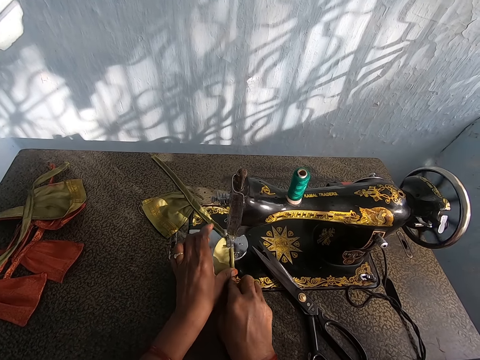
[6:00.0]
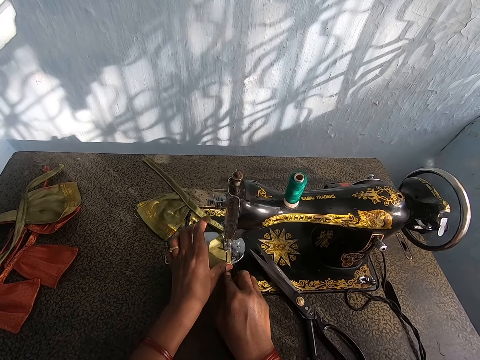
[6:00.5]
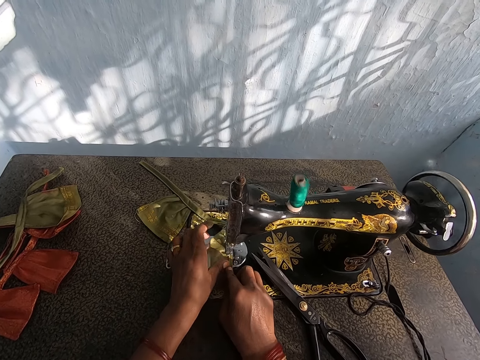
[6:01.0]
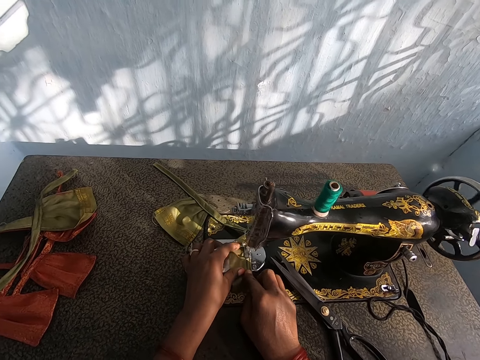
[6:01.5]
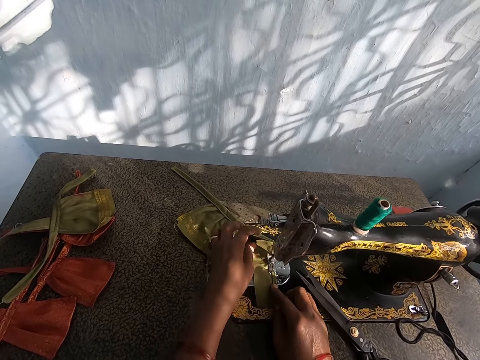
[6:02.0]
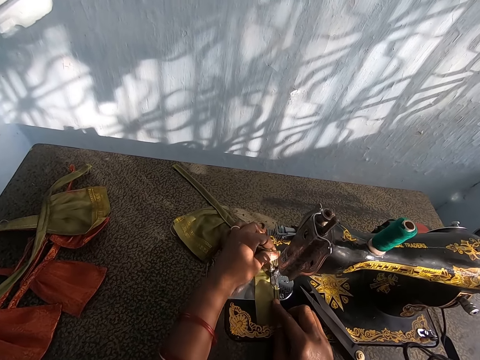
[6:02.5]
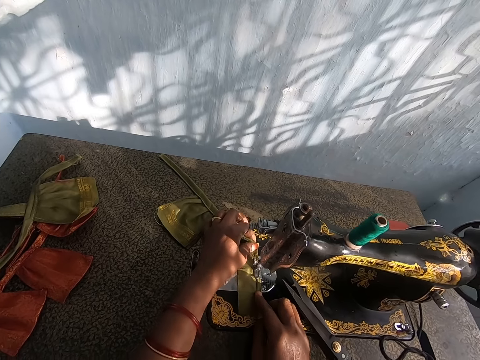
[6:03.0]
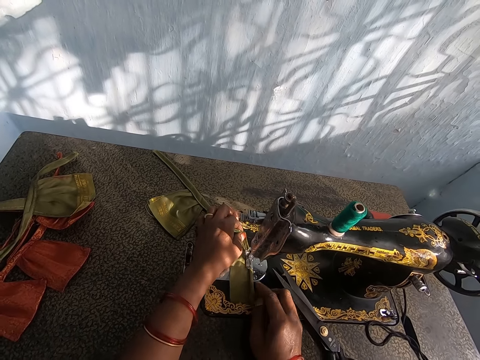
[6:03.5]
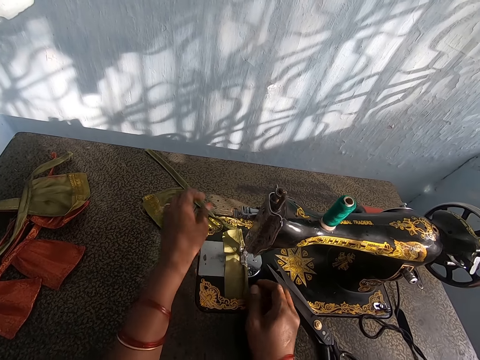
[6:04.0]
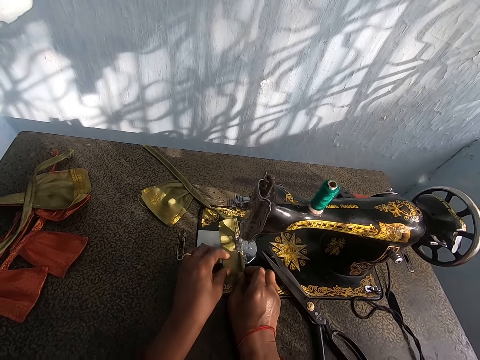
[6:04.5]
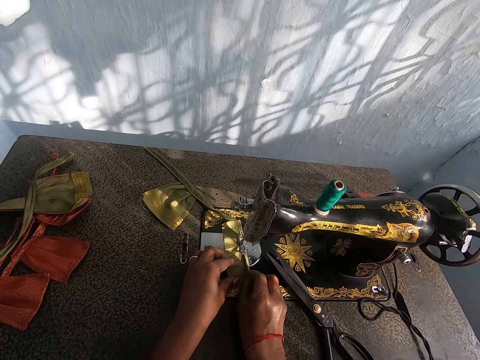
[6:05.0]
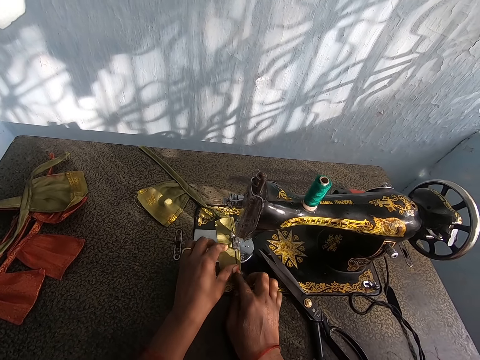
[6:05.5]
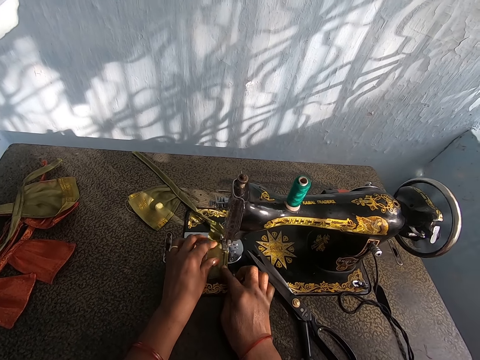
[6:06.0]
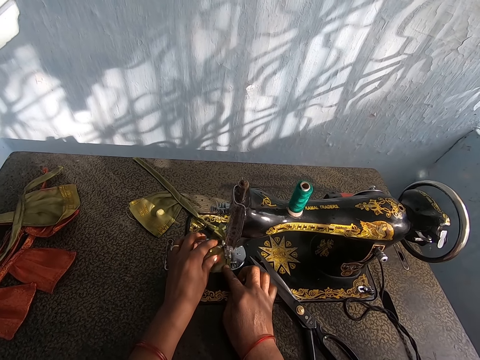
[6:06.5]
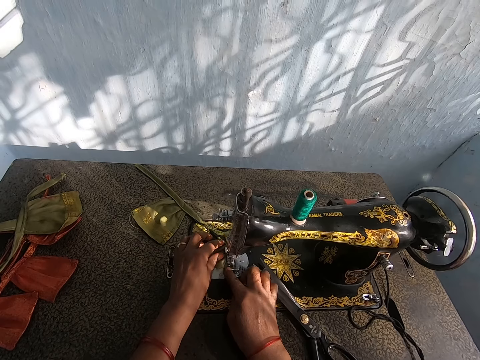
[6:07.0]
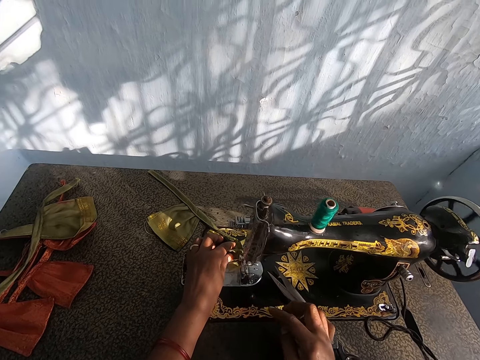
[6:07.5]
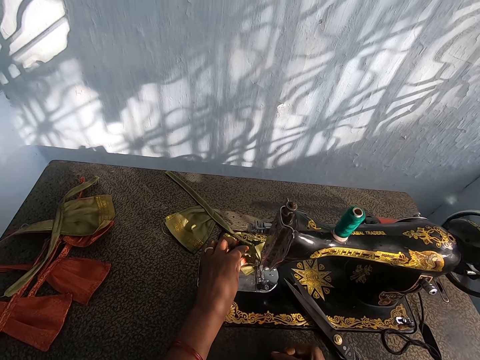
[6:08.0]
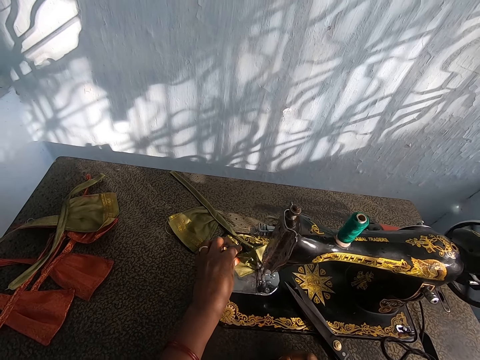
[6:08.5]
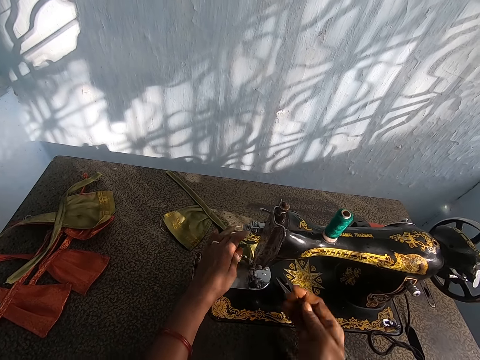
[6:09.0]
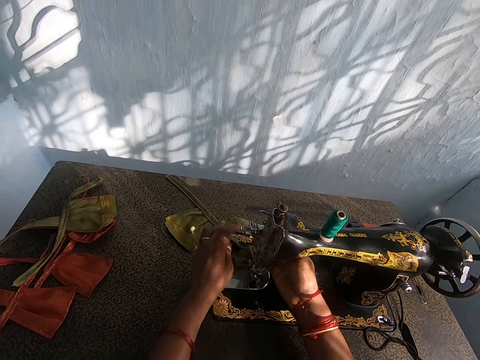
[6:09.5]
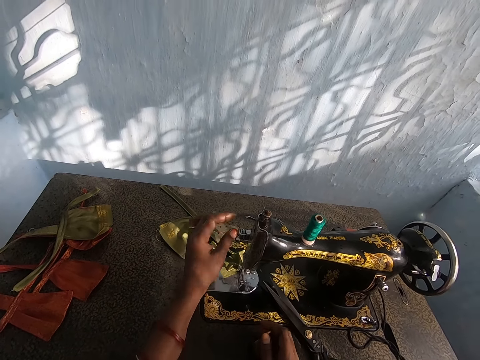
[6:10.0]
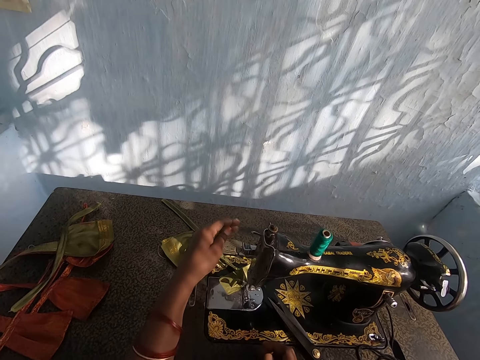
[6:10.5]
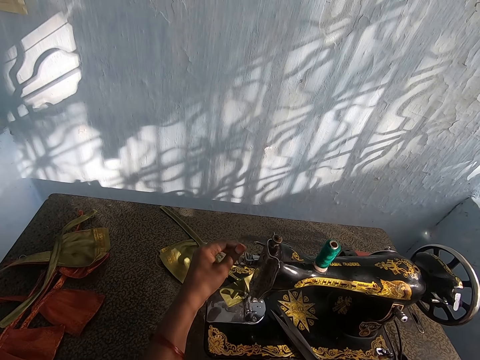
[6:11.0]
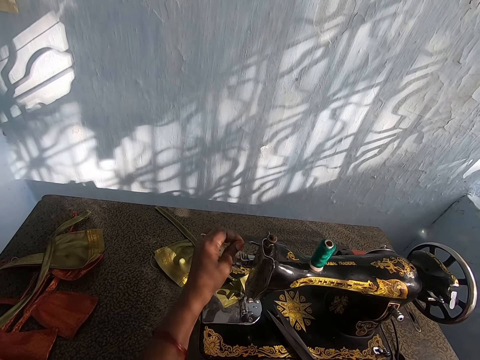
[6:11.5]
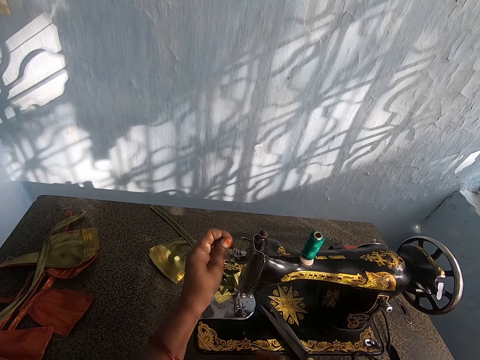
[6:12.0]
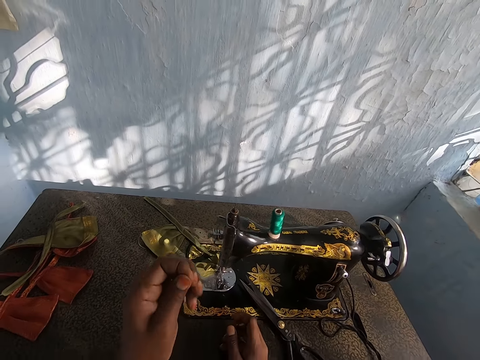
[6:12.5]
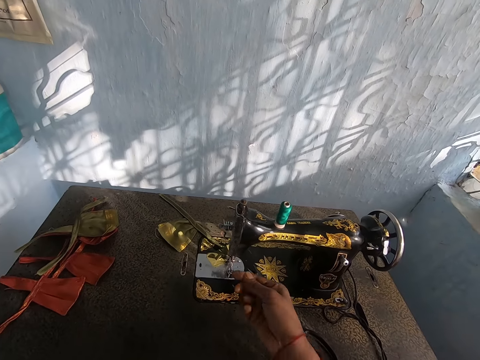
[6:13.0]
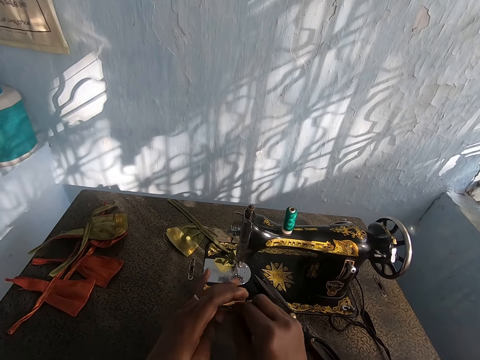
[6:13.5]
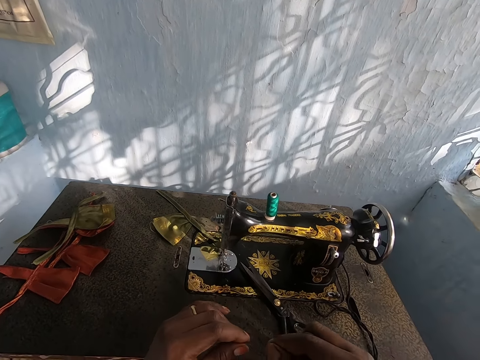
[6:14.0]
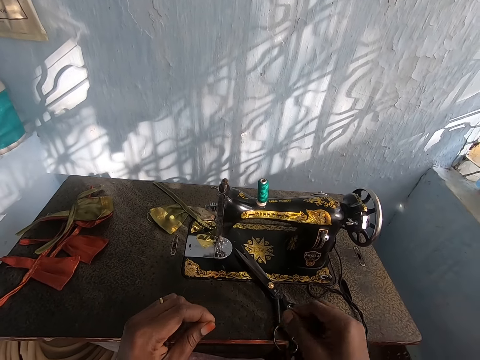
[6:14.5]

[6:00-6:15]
The camera wearer pulls a thread from the sewing machine with his left hand.

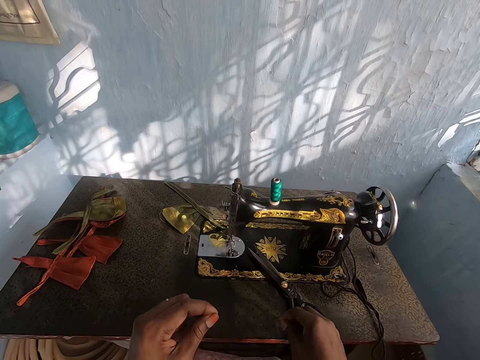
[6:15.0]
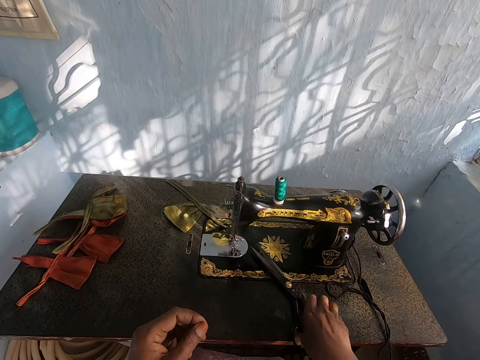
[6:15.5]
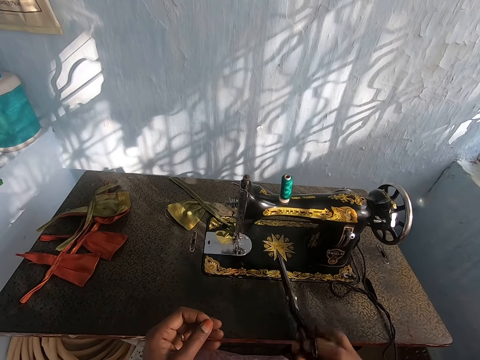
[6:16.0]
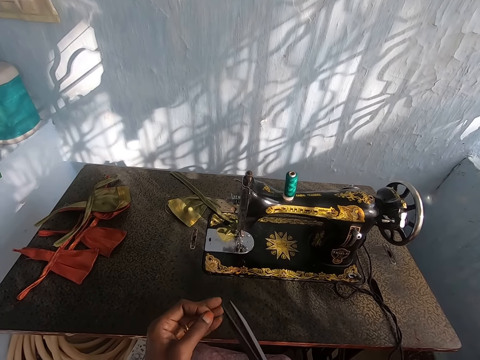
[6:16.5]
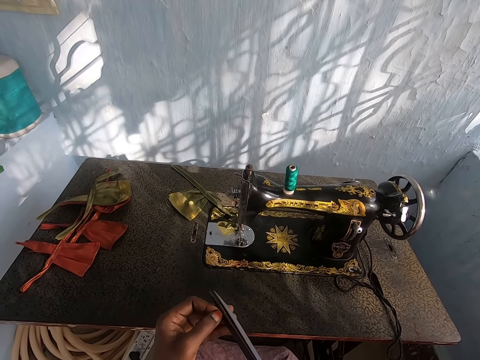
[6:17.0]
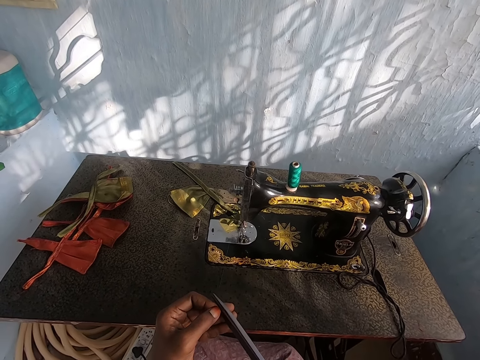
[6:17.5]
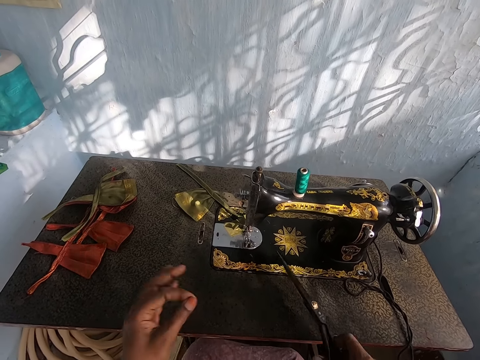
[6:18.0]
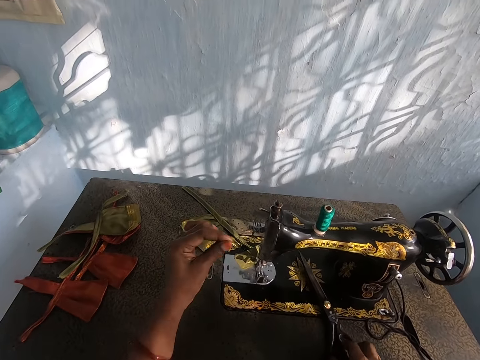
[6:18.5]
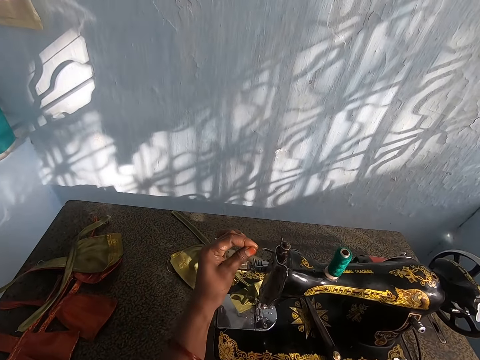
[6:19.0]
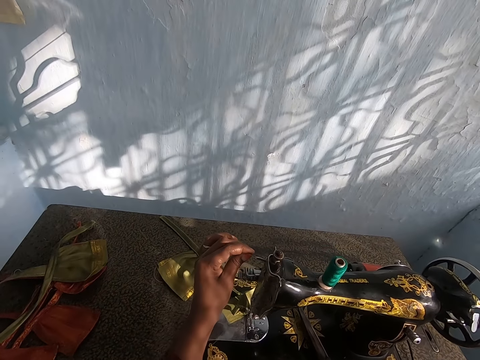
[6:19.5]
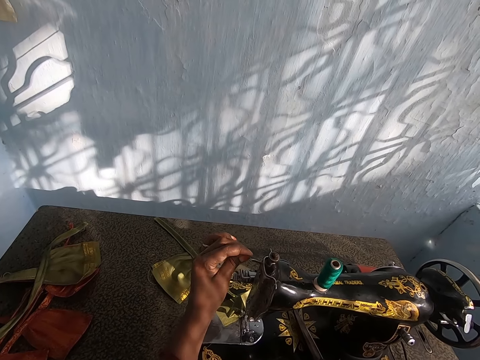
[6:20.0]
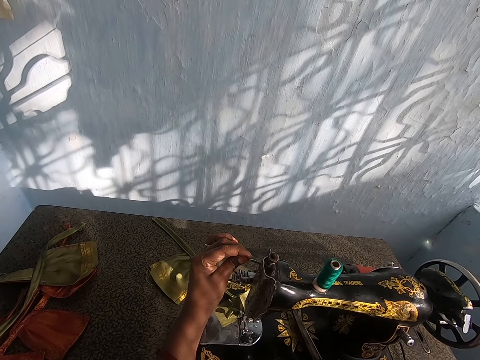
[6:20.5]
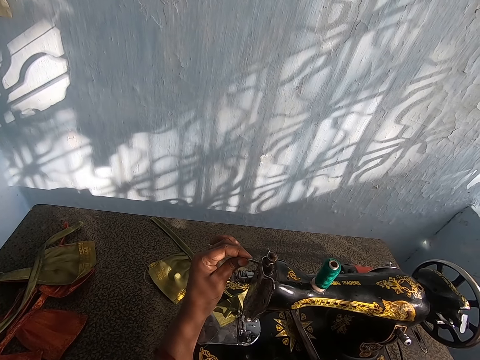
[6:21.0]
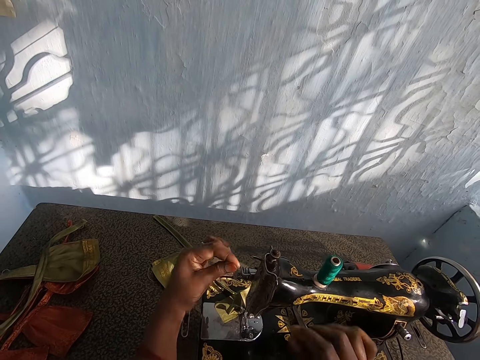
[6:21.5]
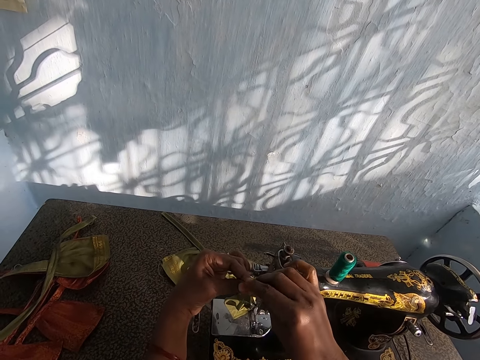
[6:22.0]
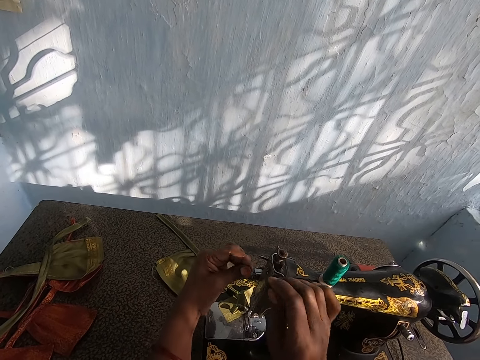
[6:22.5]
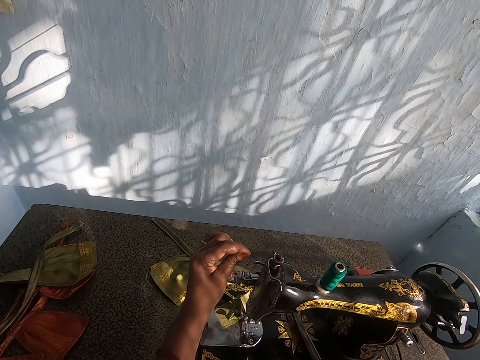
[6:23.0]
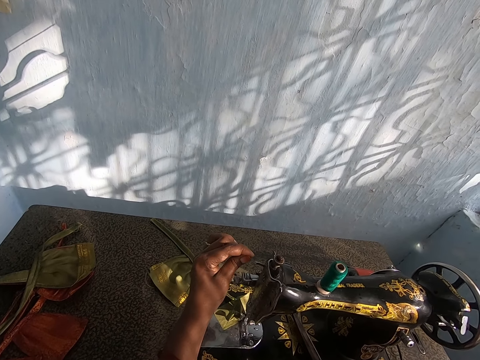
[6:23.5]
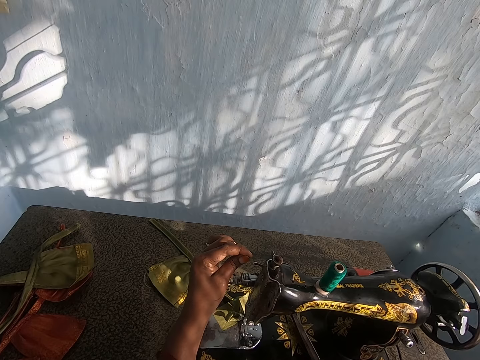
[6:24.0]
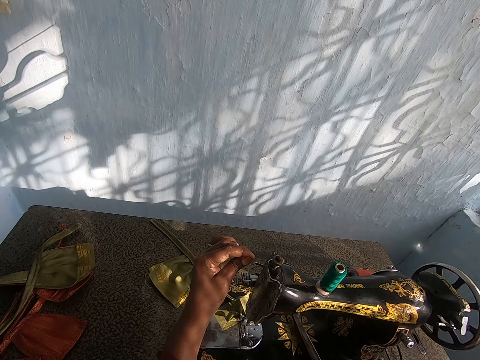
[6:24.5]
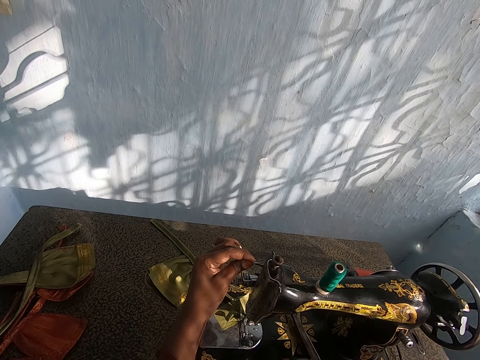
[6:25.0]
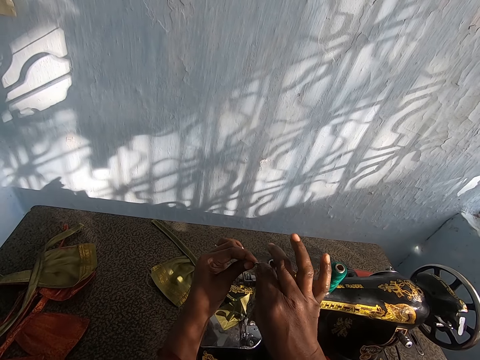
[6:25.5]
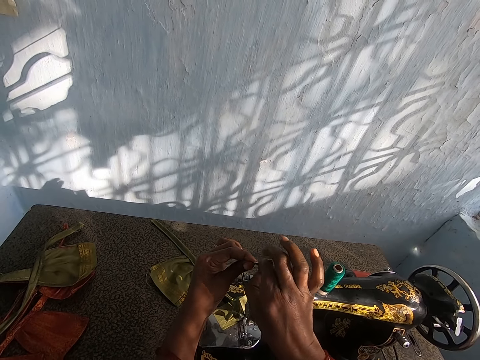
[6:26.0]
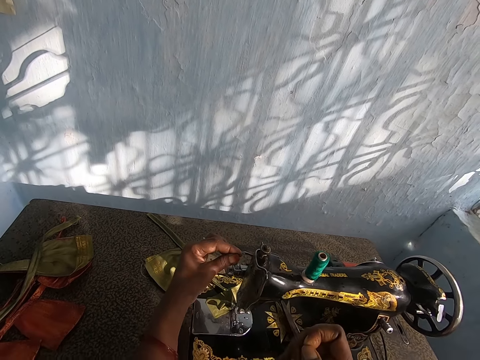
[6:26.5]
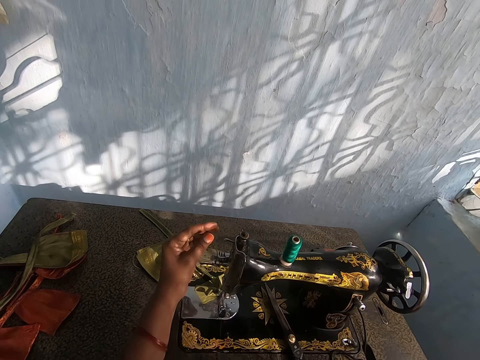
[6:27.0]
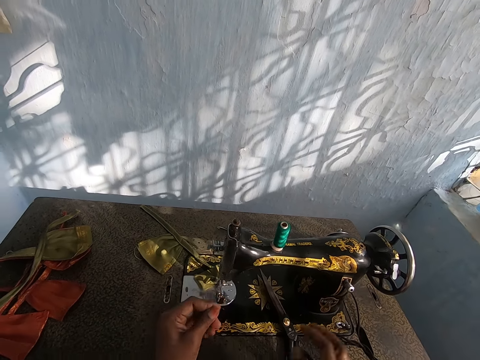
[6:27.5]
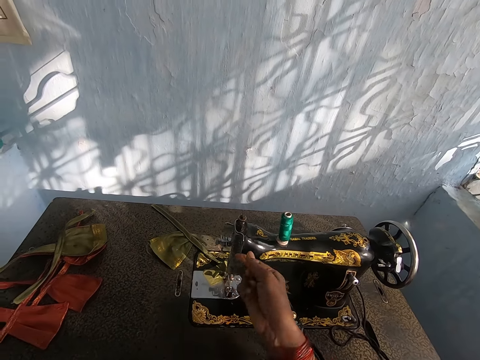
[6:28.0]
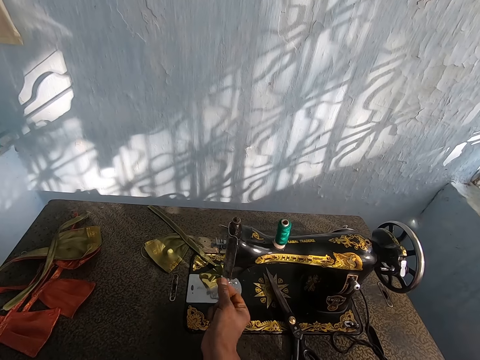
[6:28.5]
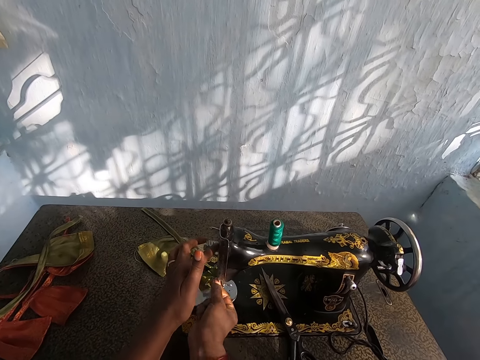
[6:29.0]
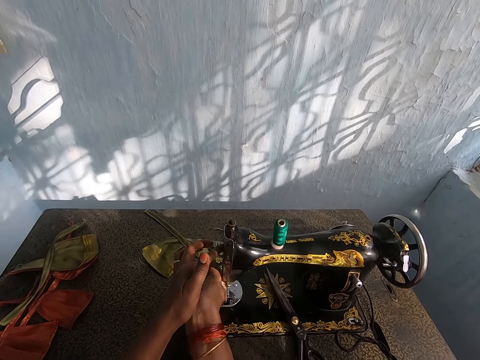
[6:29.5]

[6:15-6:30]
The camera wearer picks scissors from the table with his right hand. He cuts the thread with the scissors in his right hand. He drops the scissors on the table with his right hand. He passes the thread through the needle of the sewing machine. He fixes the thread on the sewing machine.
